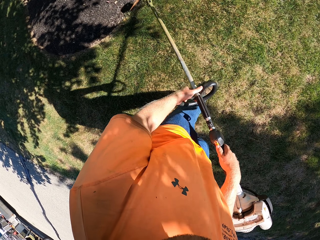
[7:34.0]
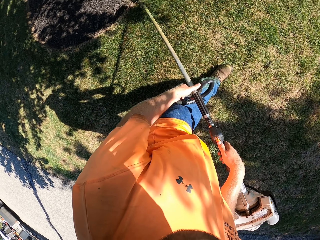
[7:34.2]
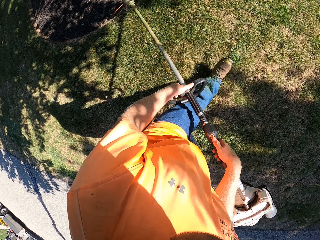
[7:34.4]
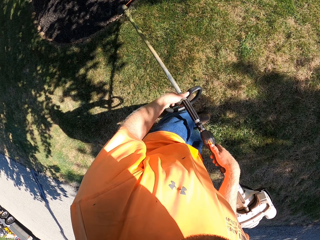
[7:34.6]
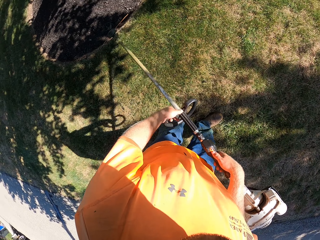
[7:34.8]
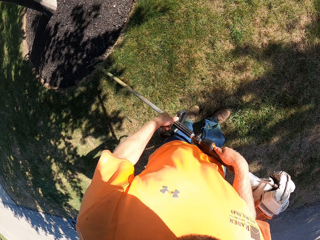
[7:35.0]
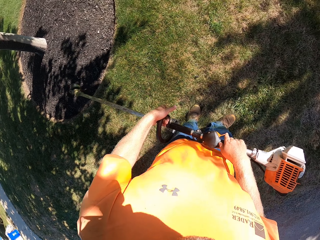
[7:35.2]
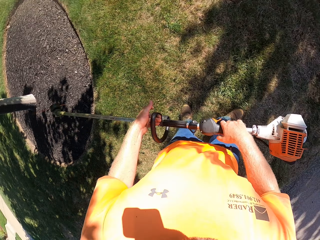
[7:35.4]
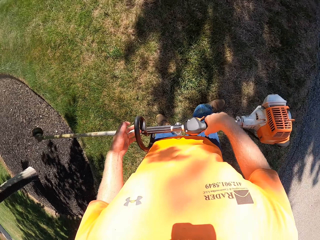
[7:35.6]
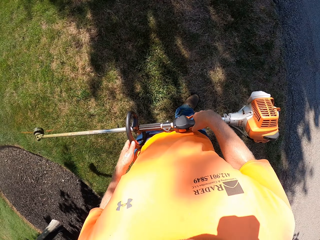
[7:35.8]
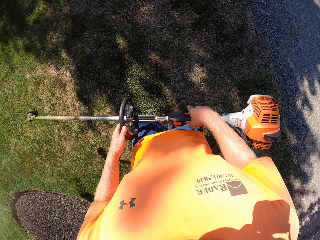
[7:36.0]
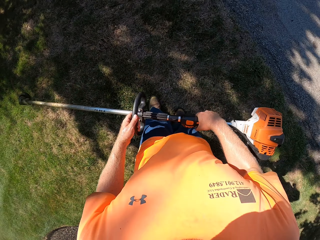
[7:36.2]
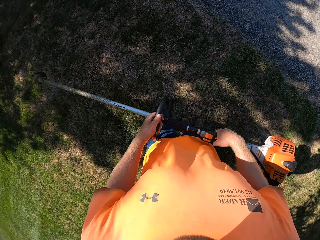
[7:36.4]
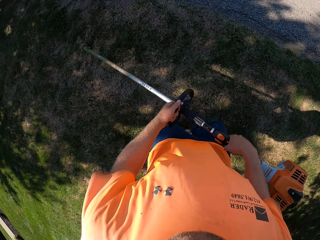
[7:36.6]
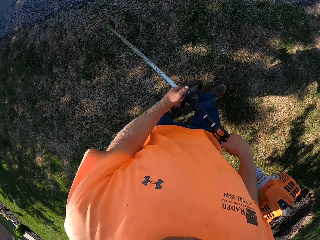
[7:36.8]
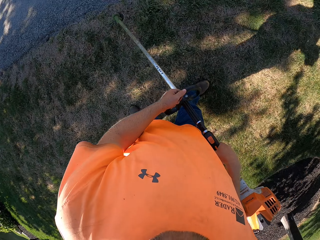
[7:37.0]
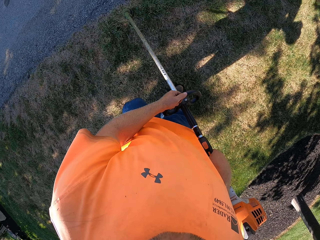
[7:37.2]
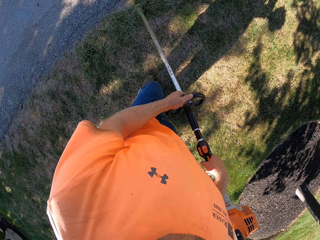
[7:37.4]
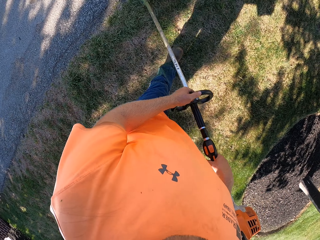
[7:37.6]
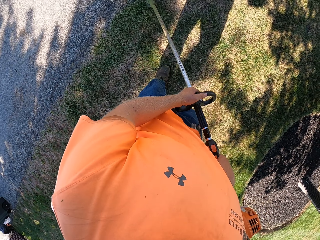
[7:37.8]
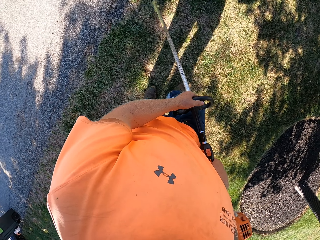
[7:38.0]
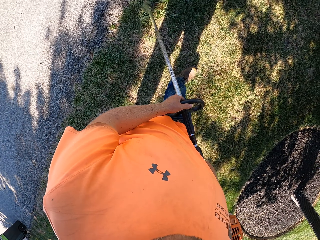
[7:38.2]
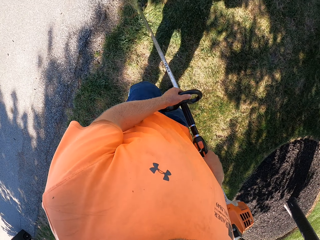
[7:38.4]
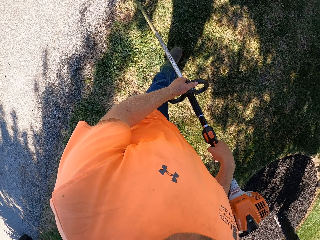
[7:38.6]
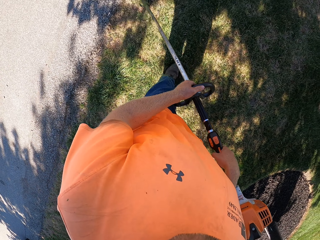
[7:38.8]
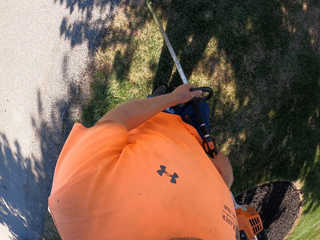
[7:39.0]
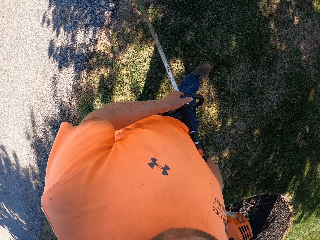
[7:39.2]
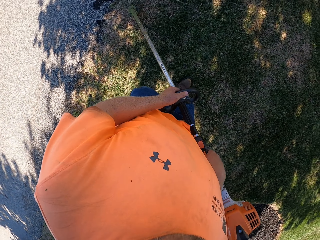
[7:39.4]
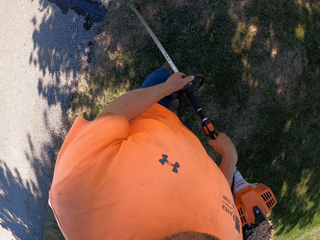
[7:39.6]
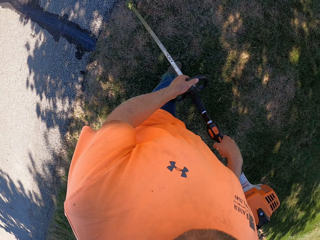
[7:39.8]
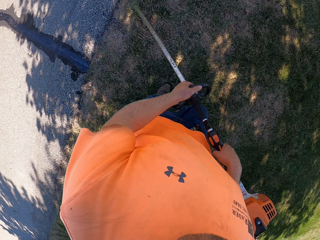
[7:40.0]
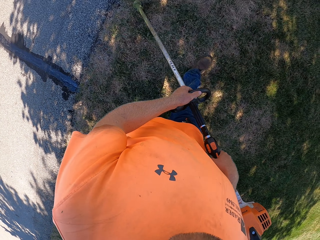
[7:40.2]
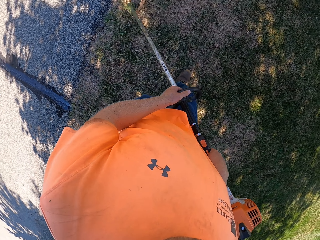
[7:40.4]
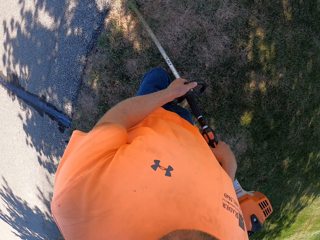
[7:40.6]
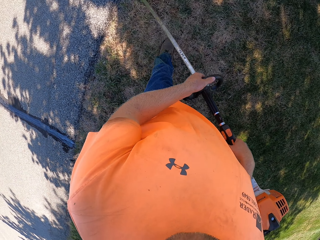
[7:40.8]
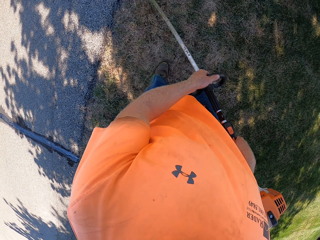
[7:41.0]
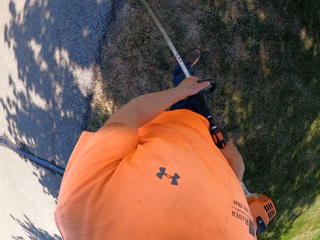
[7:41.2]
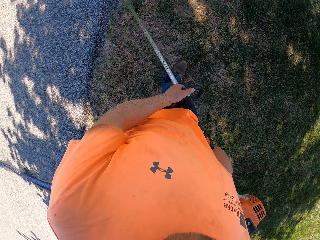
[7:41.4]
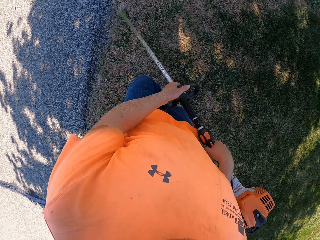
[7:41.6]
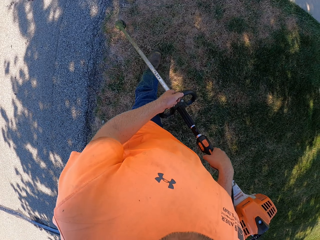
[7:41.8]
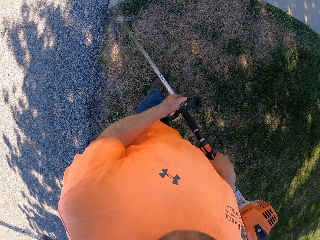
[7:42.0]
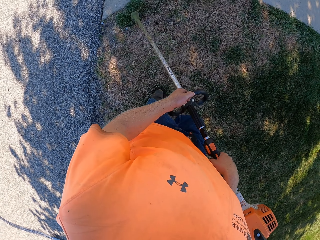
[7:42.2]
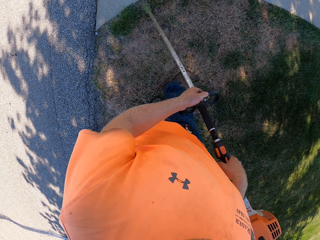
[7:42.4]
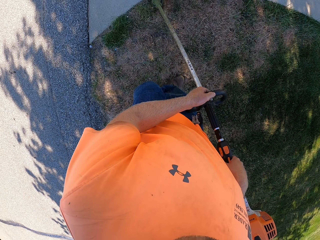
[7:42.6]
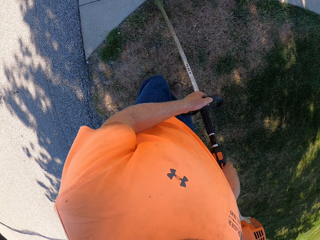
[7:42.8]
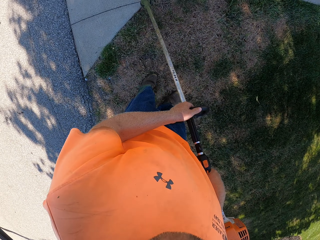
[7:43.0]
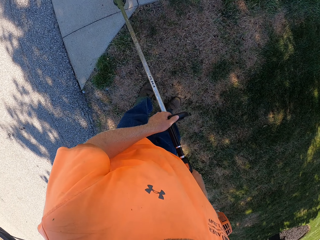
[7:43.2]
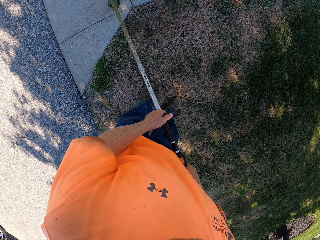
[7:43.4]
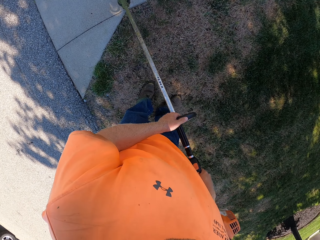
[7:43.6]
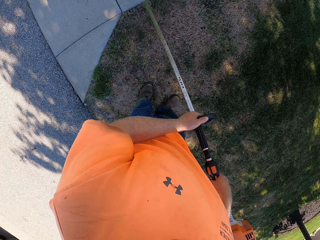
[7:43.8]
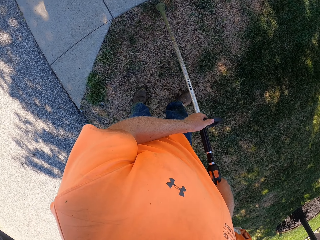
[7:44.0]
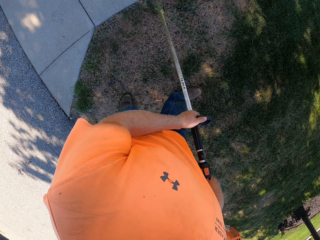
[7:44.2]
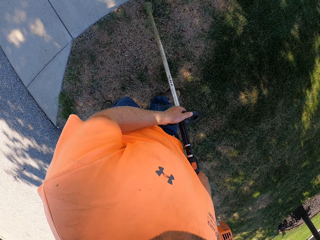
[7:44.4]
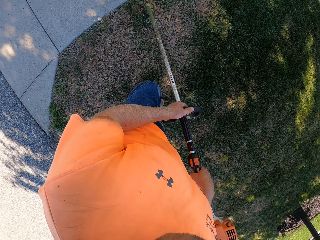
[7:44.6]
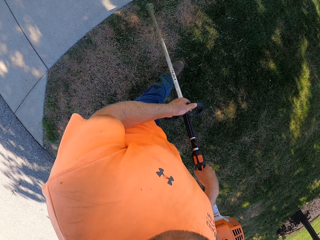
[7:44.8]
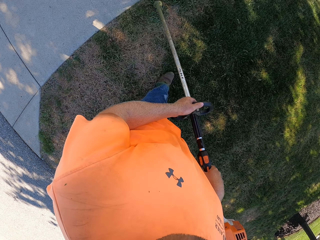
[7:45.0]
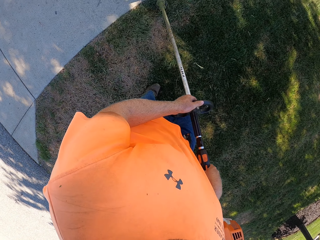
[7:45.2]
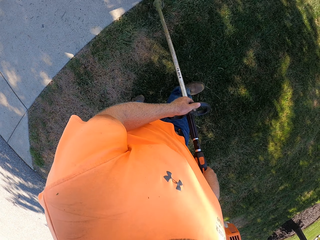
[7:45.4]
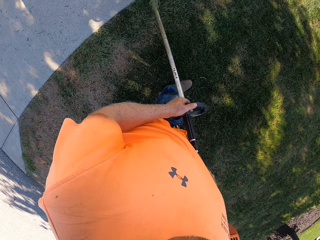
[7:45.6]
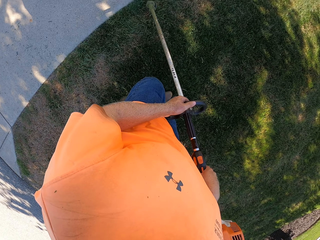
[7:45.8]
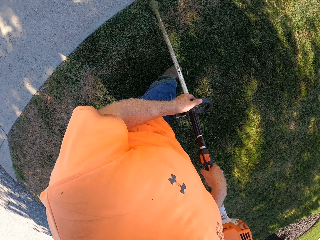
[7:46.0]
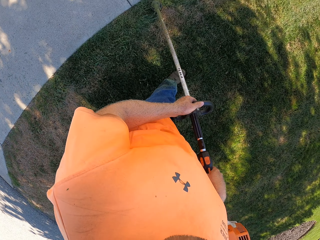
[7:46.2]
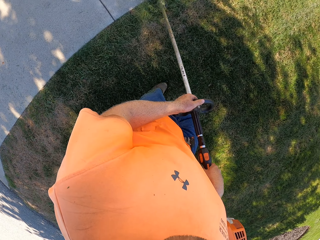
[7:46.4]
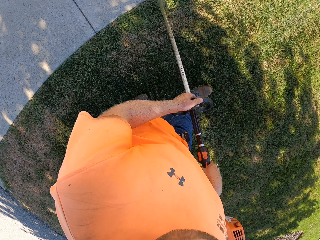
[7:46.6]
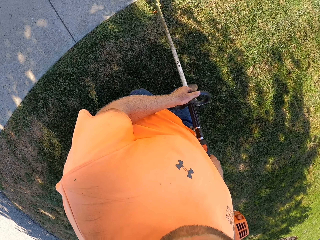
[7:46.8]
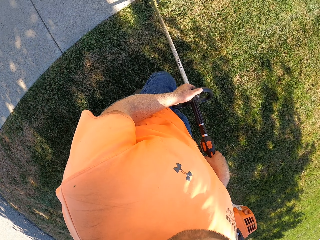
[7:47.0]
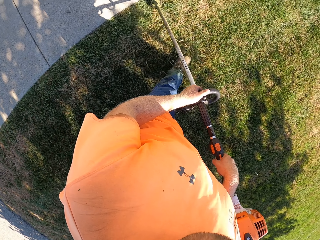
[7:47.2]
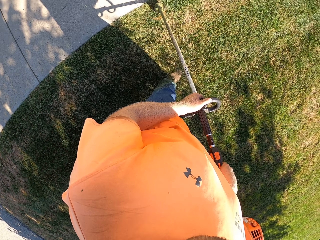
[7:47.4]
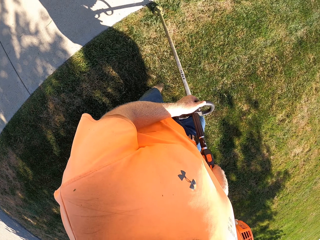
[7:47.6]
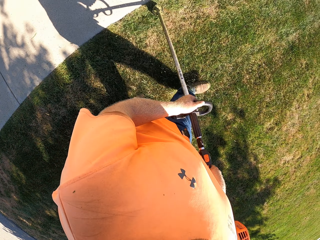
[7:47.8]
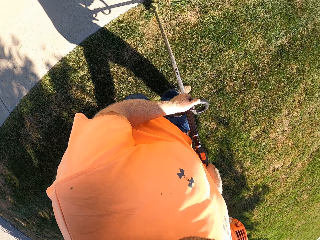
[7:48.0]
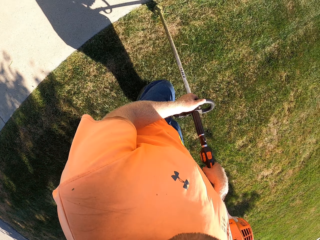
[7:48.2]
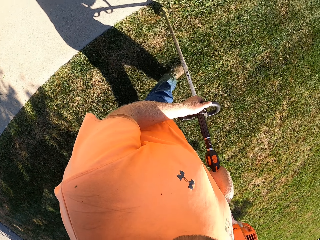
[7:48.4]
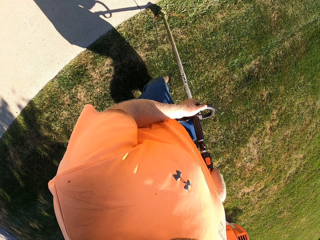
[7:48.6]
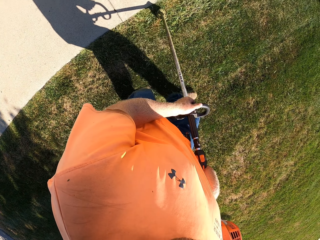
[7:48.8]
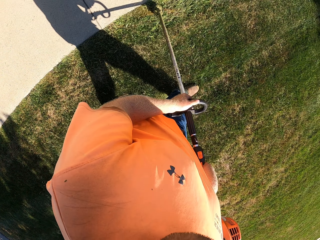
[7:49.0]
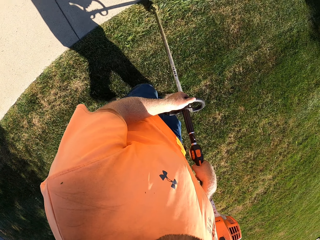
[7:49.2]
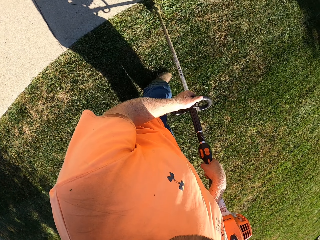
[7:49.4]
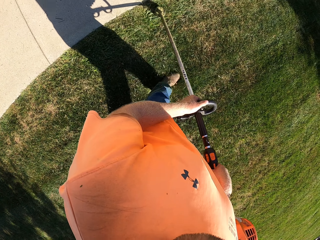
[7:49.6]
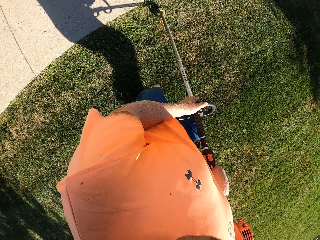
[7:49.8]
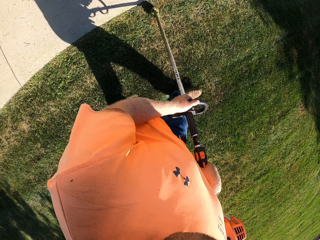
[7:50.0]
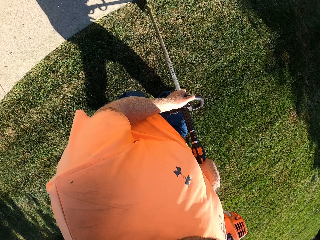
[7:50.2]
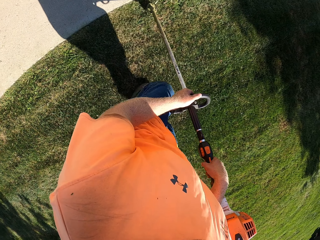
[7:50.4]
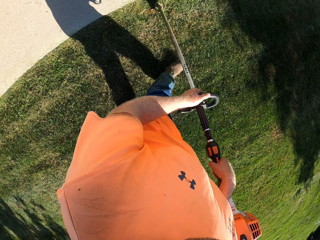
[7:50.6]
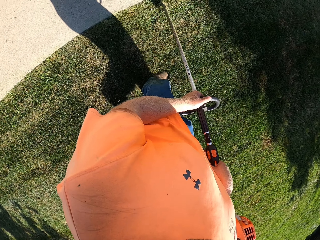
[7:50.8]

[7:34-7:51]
The camera wearer walks. They cut the grass using the grass cutter. They walk. They cut the grass using the grass cutter.

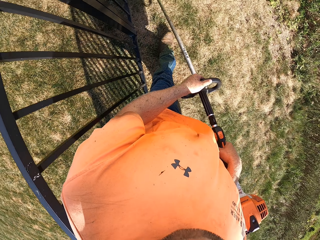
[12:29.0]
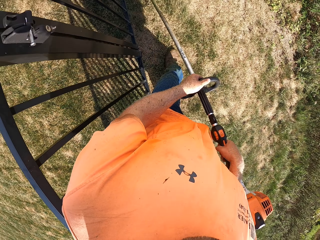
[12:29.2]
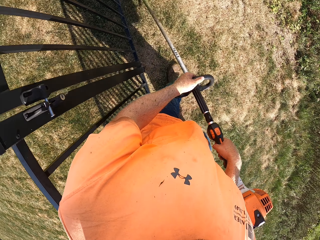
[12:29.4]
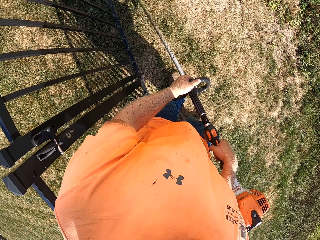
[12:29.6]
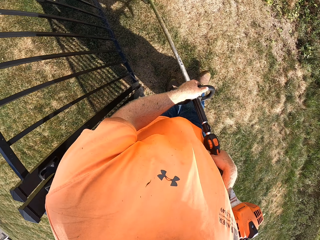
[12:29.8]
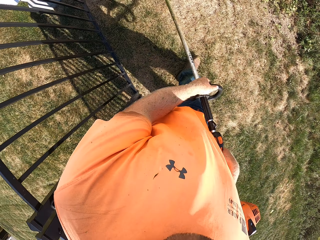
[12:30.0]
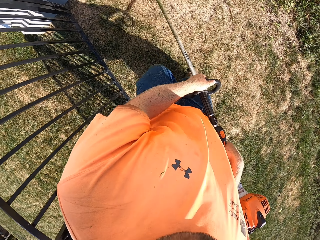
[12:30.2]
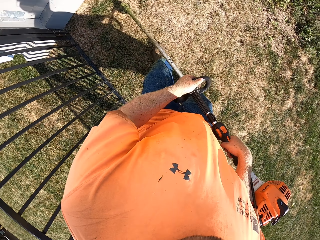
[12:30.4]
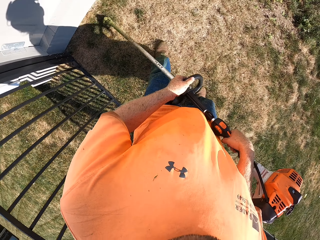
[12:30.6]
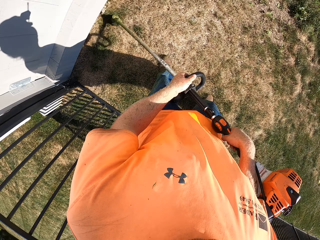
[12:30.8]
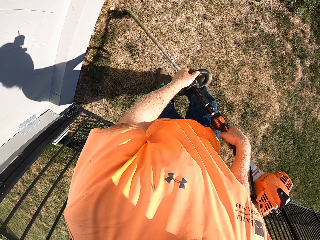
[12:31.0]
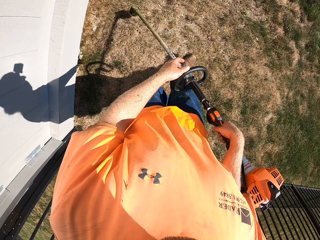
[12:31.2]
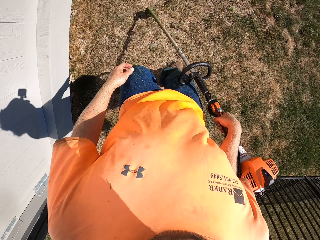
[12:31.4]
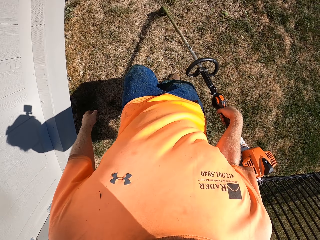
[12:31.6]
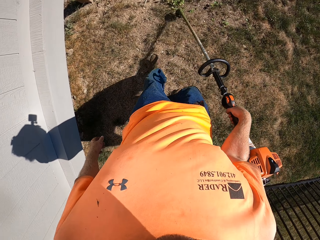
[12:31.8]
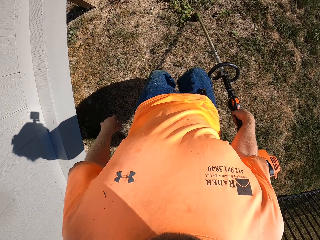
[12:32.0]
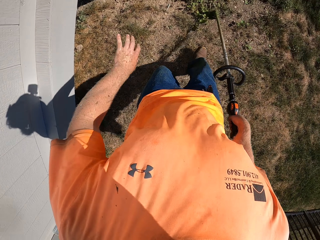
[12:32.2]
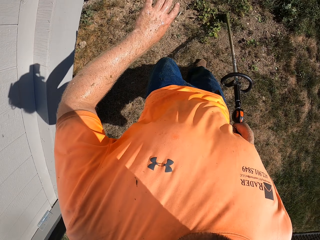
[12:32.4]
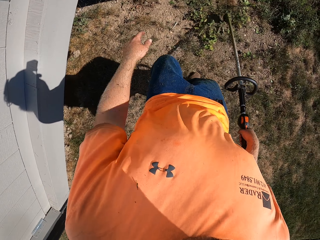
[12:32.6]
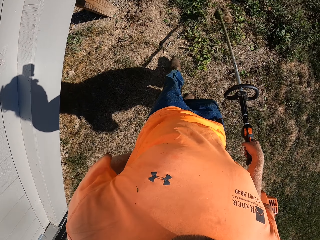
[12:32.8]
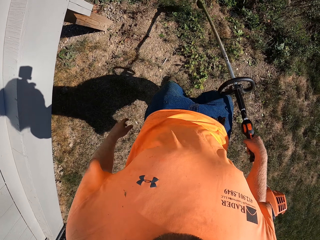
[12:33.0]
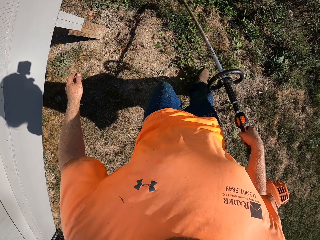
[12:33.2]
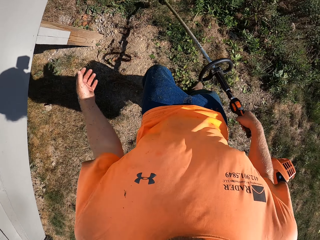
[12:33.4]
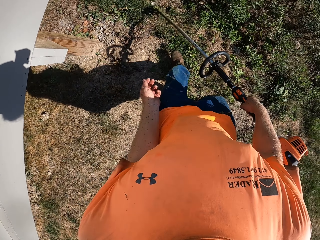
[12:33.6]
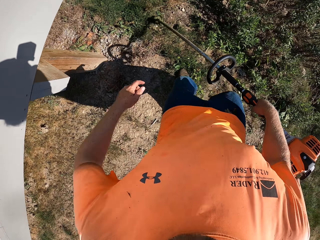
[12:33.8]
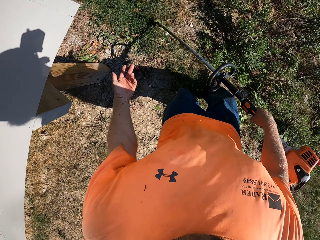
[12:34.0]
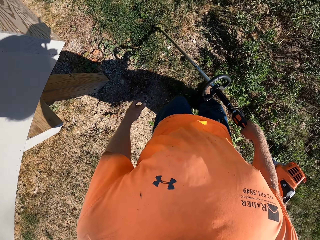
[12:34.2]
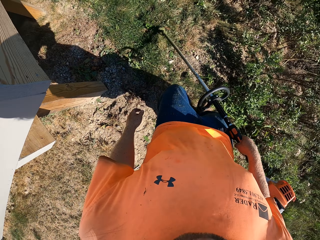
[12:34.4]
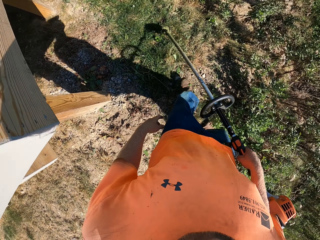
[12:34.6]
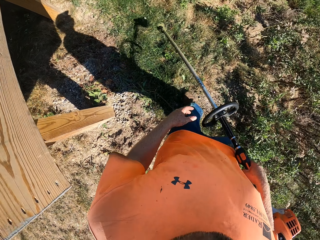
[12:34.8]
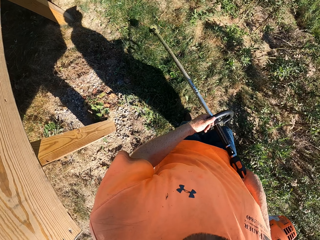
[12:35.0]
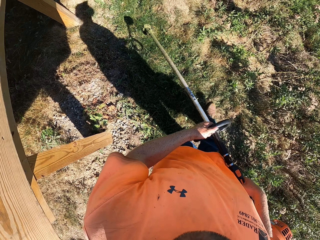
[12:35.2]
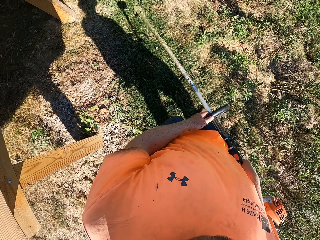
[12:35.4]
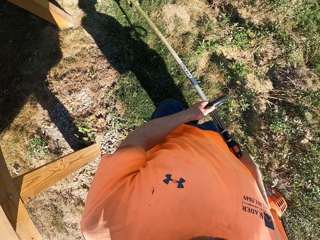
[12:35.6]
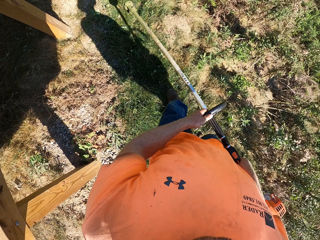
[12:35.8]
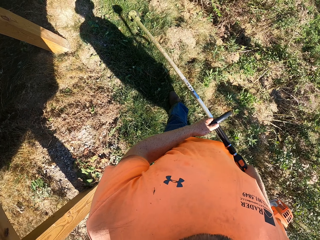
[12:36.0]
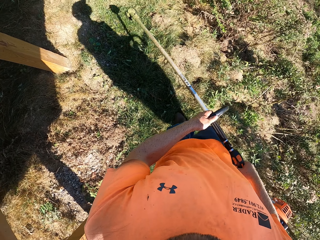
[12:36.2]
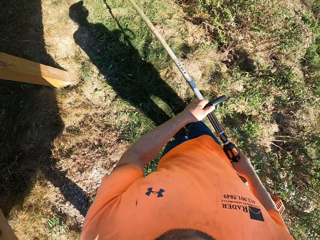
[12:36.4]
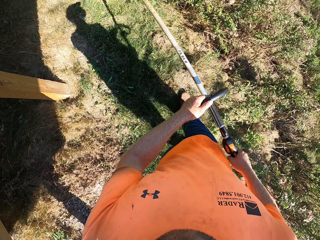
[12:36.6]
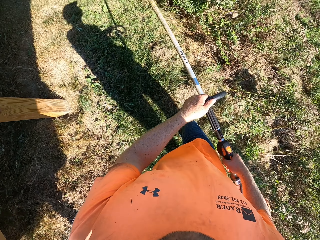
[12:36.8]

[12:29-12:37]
The camera wearer walks while holding the brush cutter. He removes his left hand from the grass trimmer. He holds the grass trimmer with his right hand. He shakes off his left hand. He holds the grass trimmer in his hands. He walks towards the left side of the garden.
